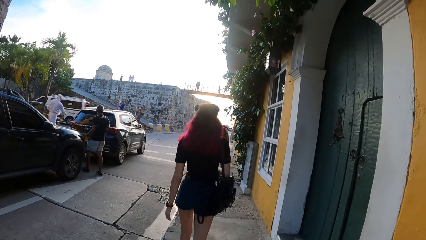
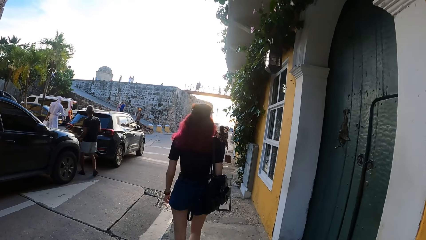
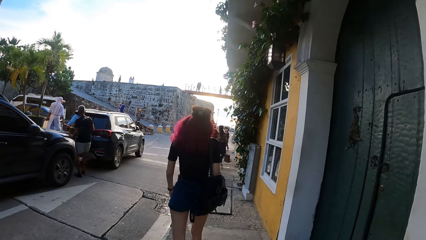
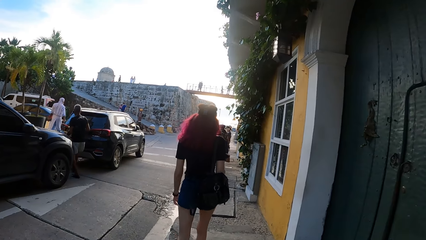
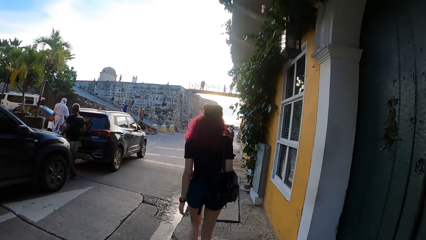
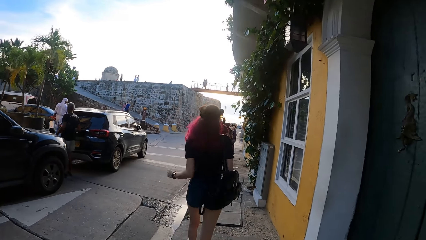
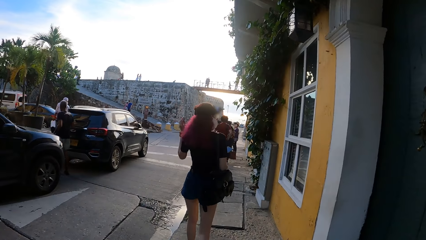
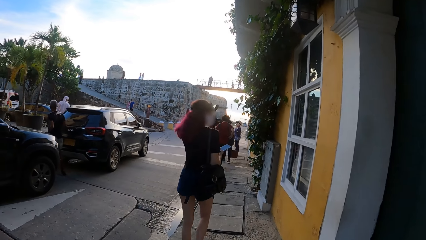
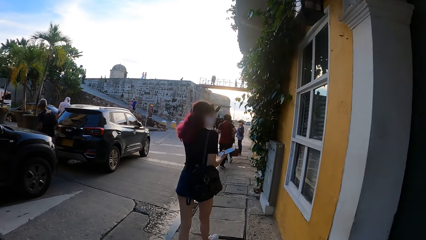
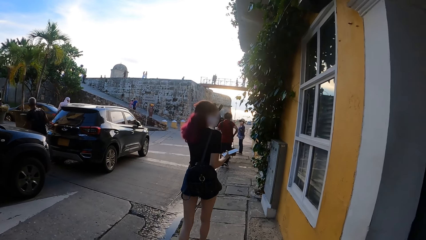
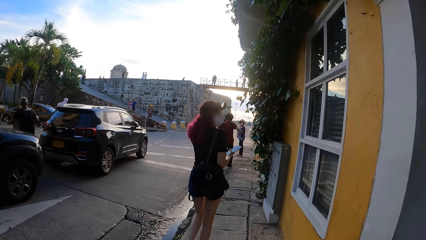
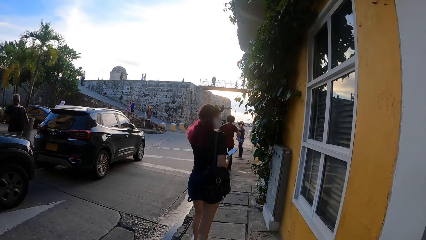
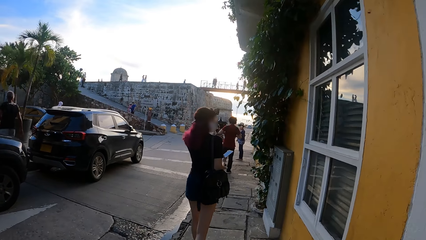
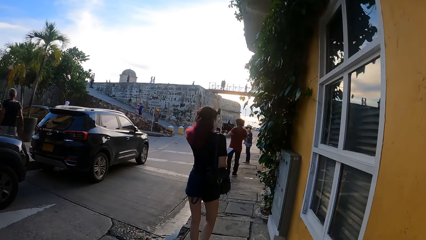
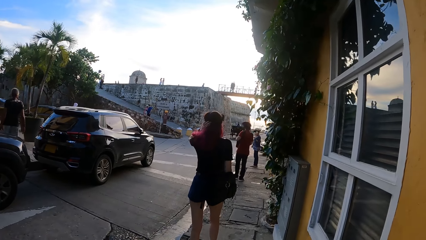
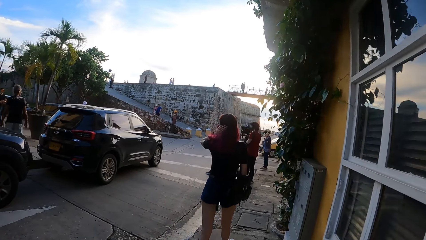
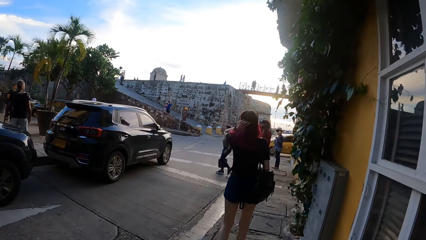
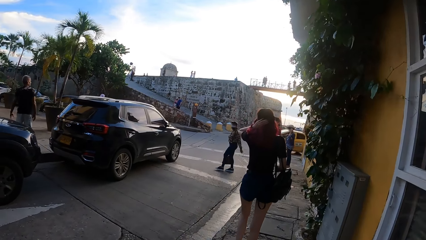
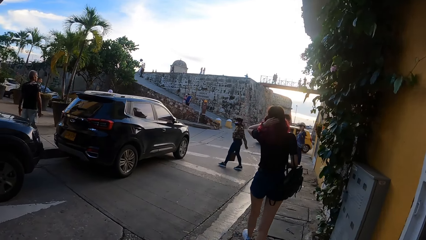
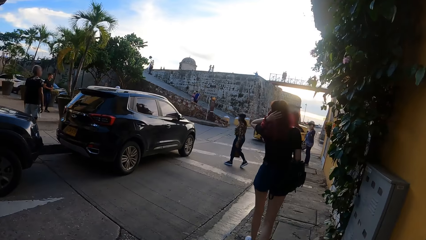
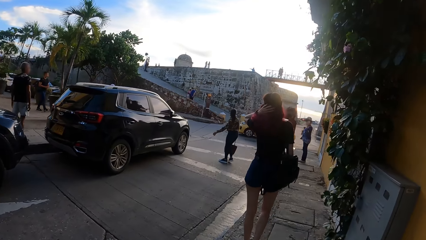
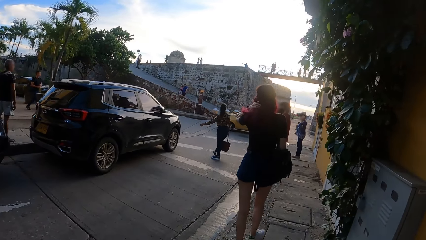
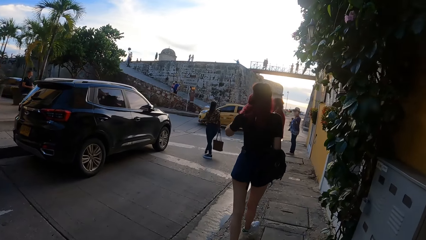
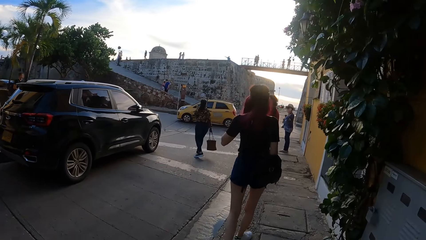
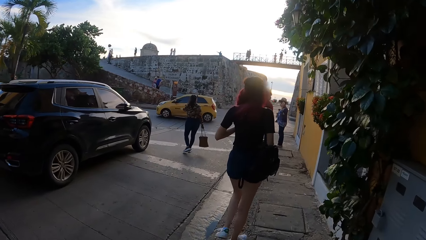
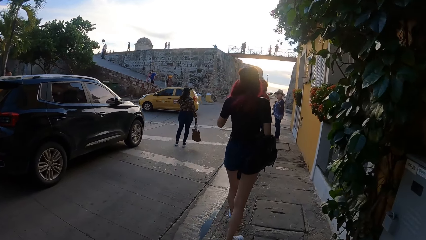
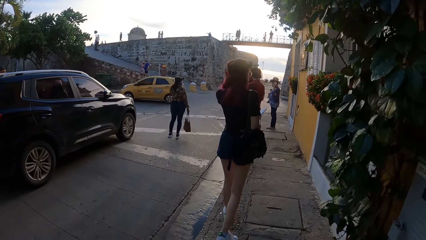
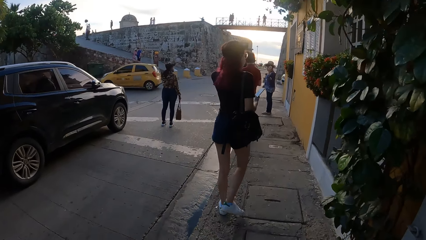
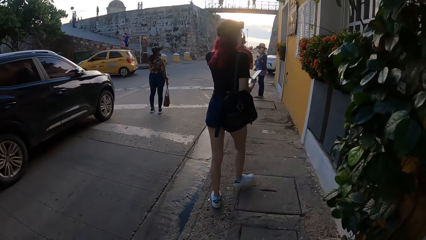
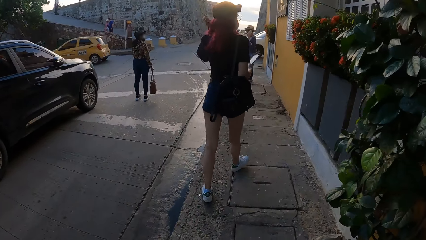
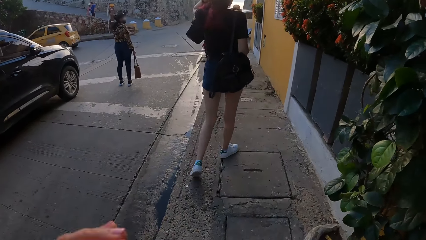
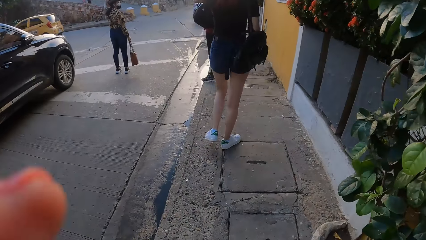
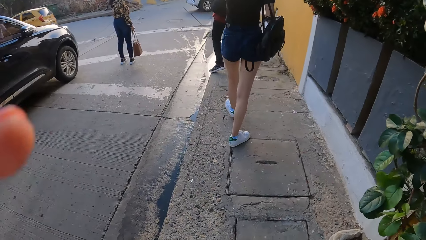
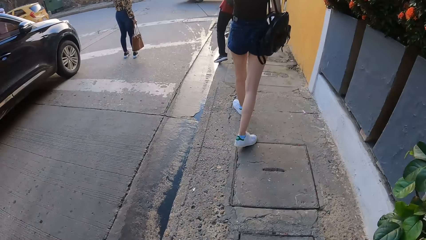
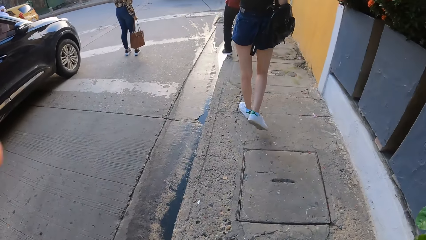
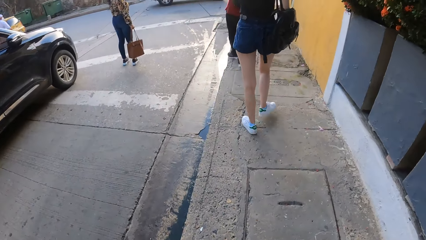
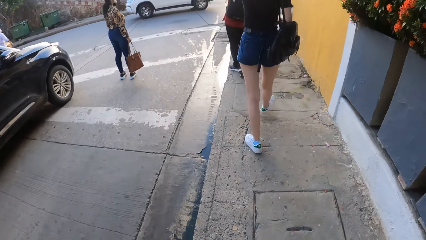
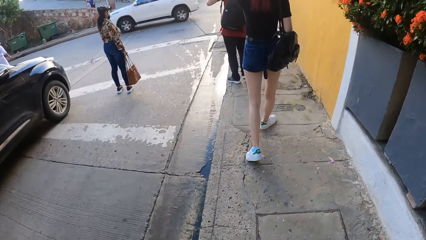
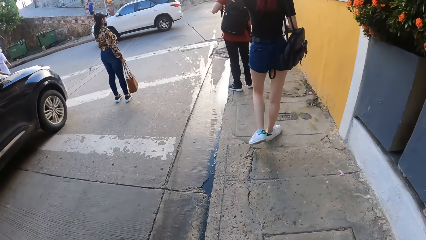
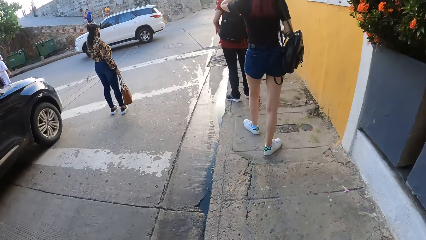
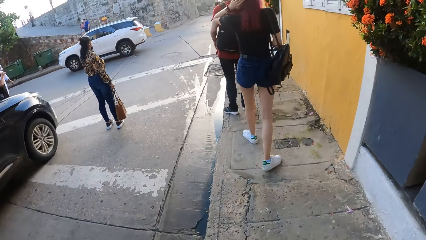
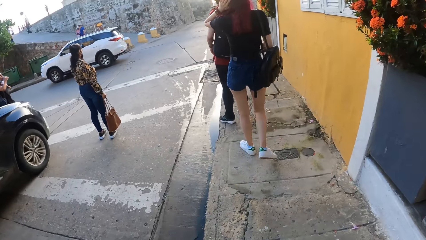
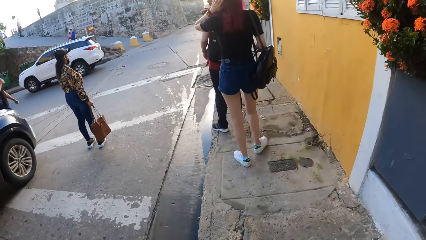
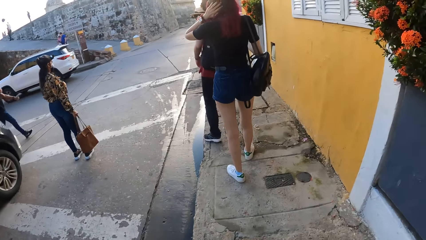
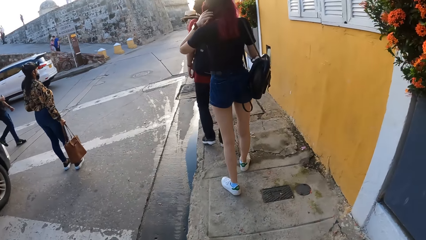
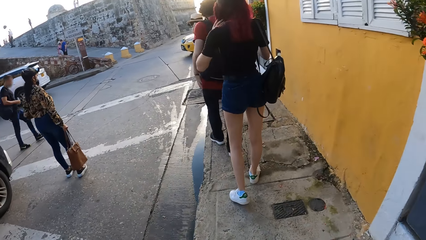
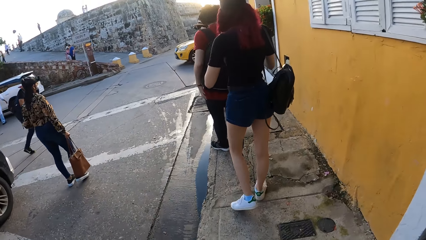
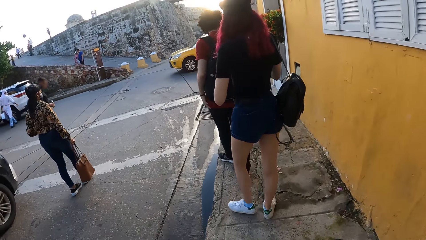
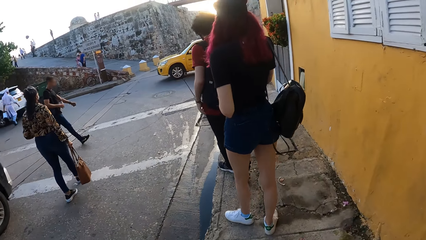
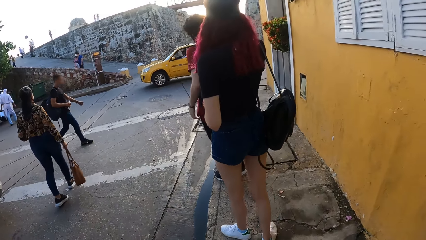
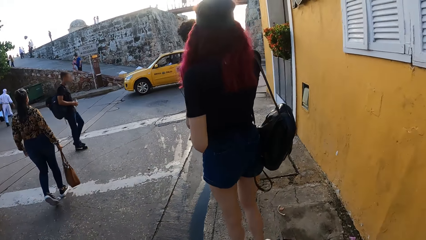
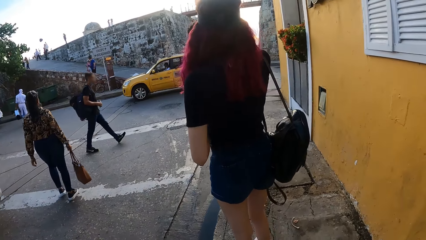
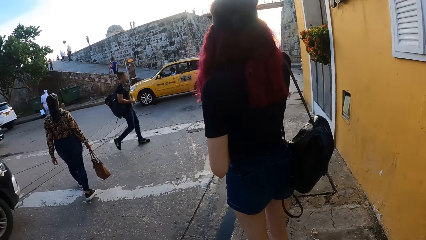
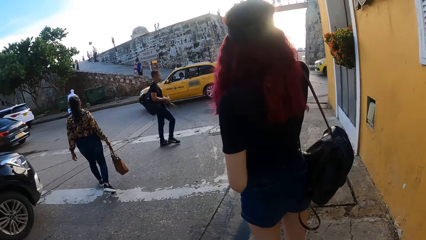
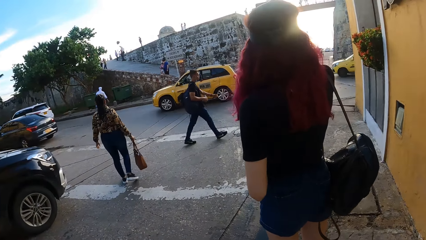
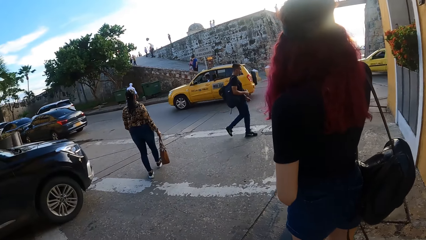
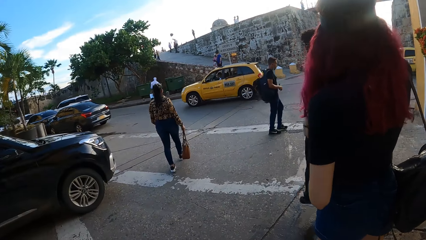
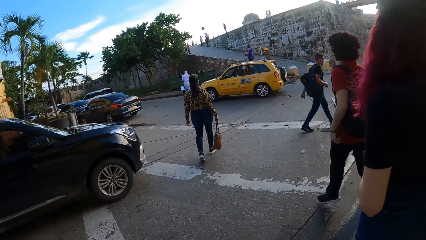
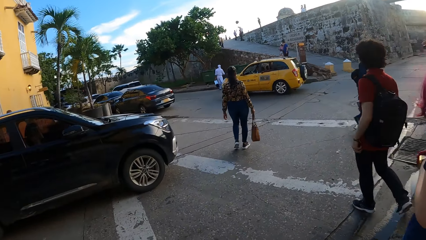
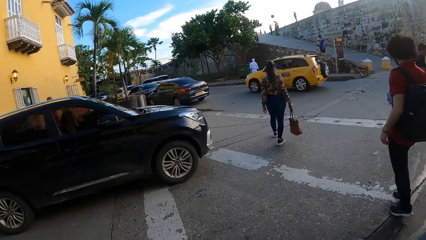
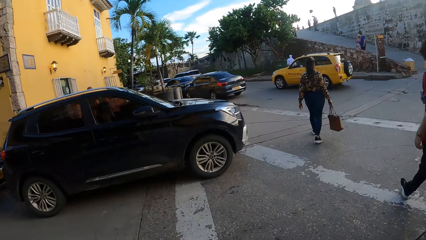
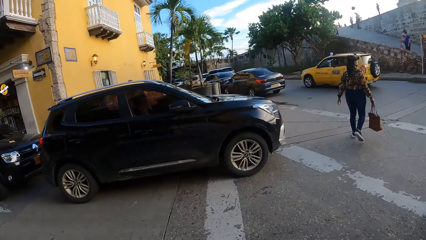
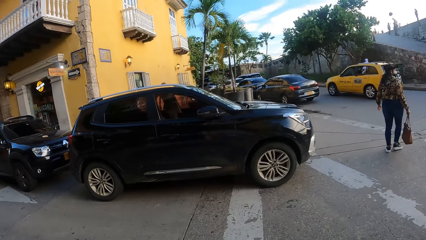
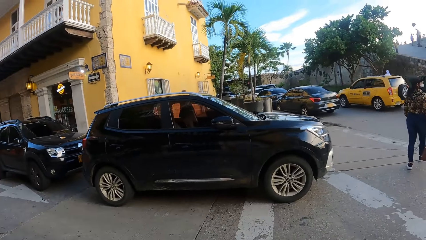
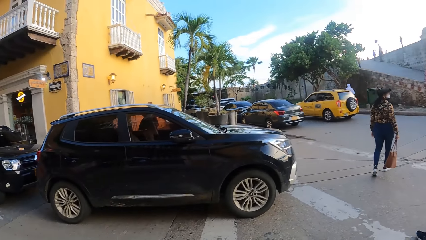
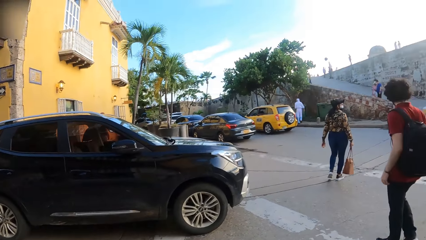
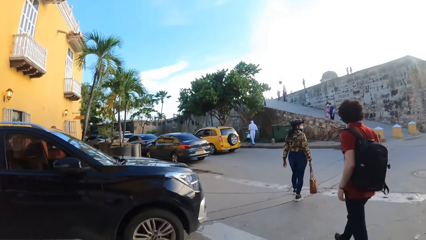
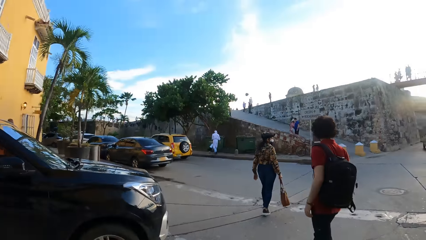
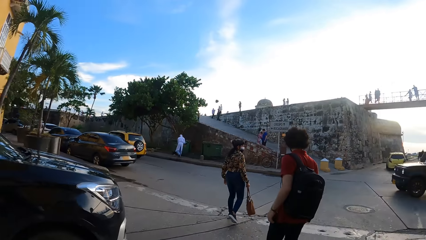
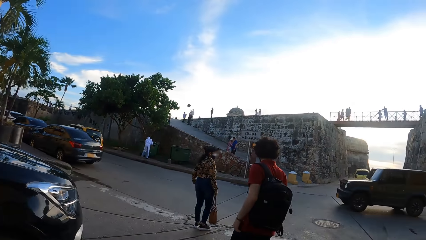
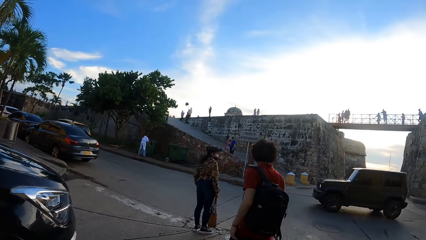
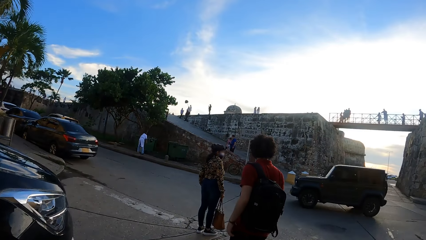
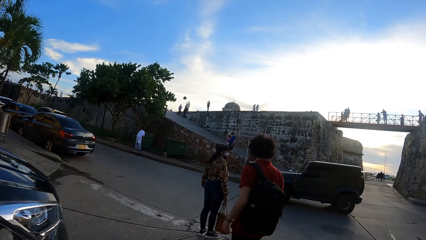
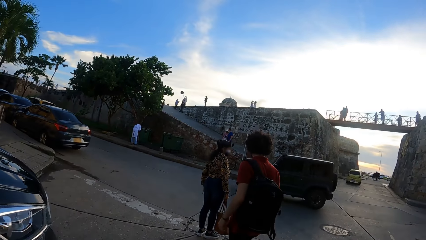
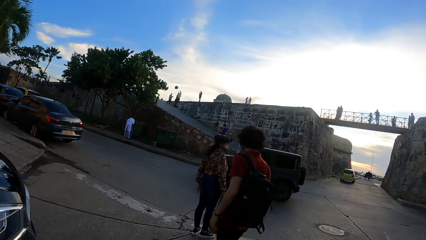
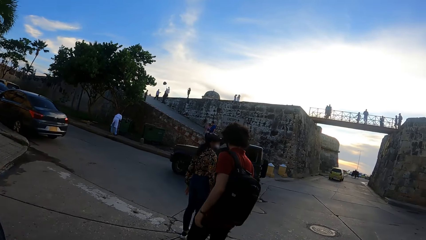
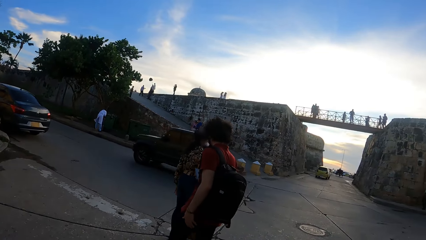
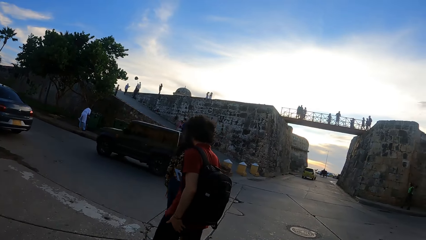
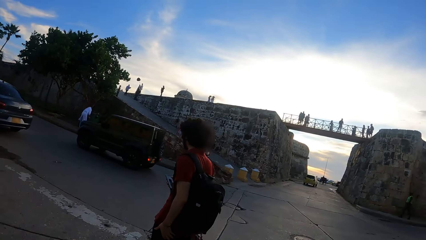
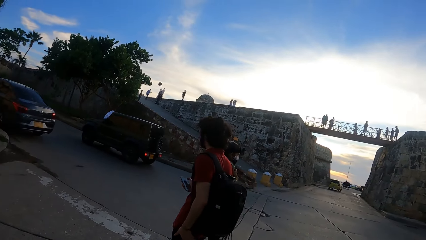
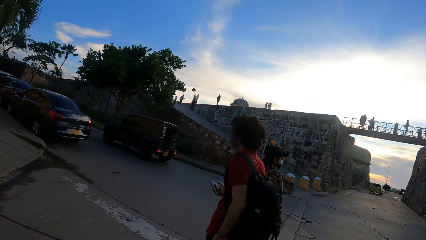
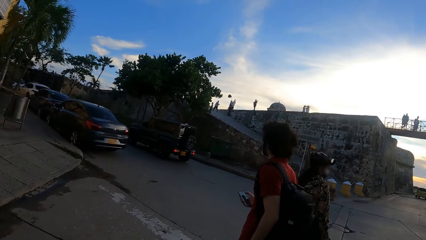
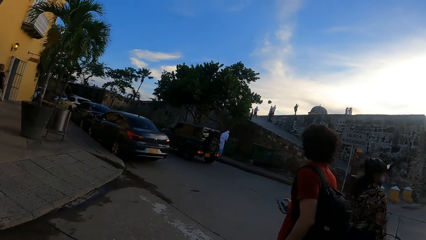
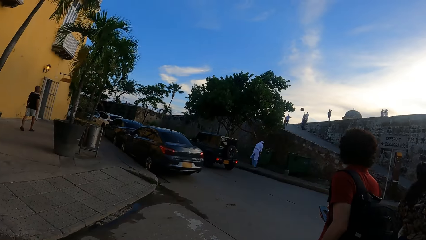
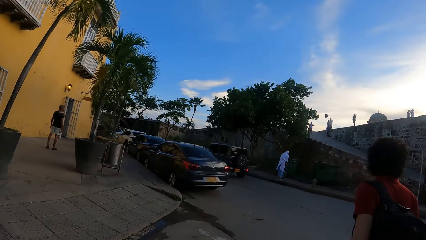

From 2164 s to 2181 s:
A woman touches her hair and walks around the street. Another woman walks around the street. The camera wearer looks around. They cross the road.
